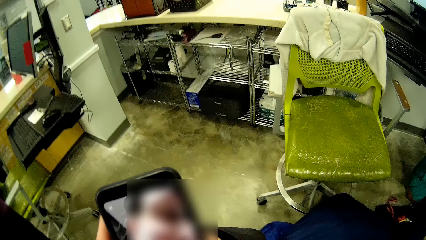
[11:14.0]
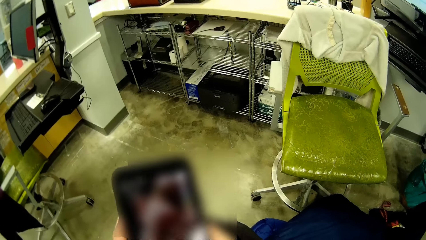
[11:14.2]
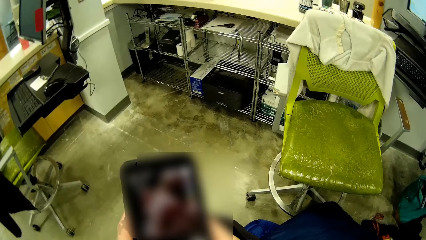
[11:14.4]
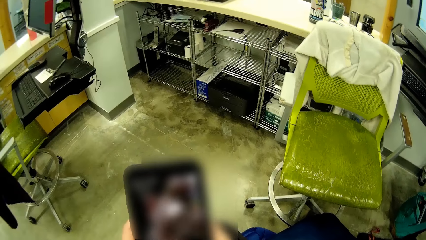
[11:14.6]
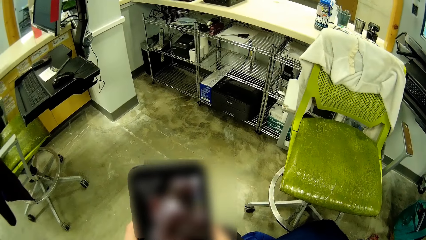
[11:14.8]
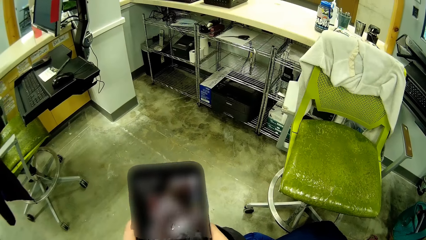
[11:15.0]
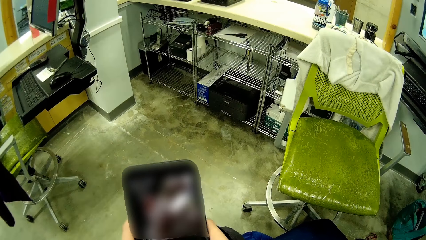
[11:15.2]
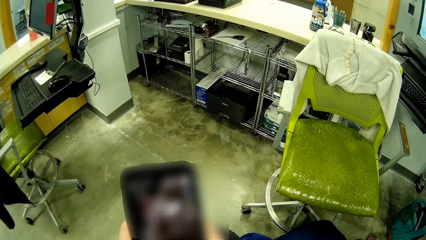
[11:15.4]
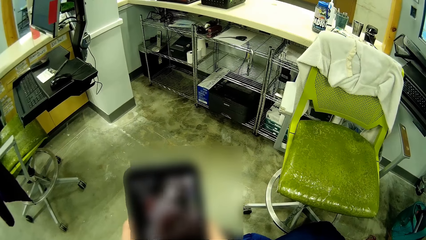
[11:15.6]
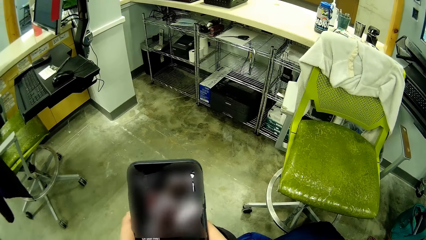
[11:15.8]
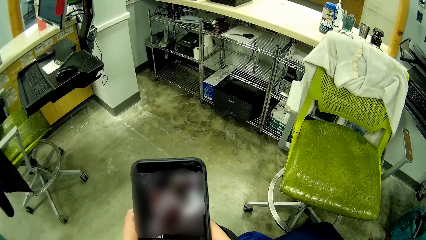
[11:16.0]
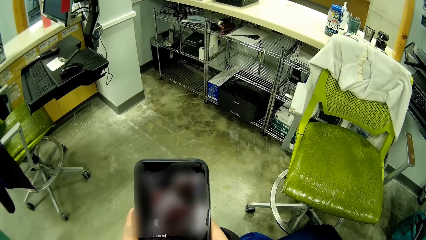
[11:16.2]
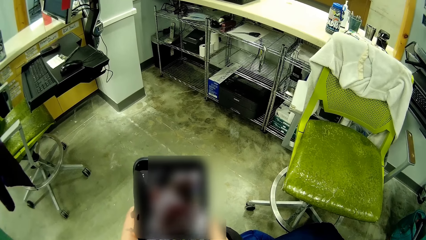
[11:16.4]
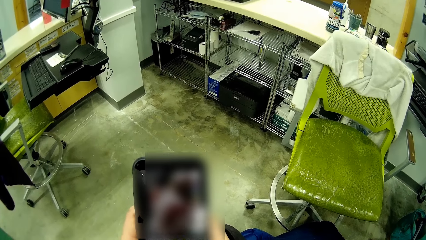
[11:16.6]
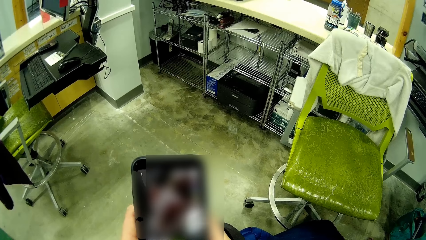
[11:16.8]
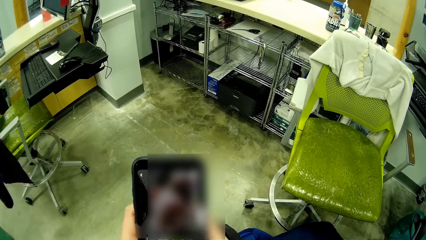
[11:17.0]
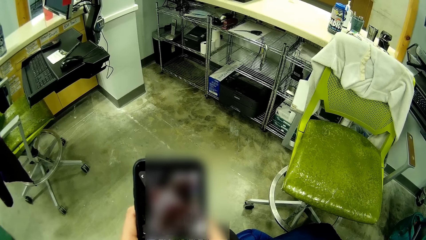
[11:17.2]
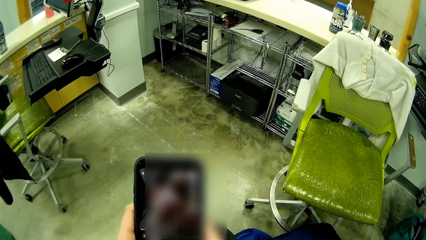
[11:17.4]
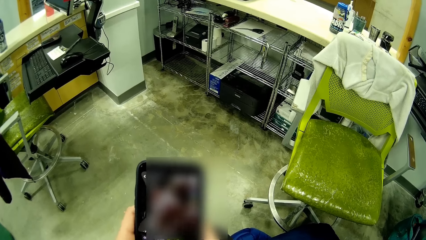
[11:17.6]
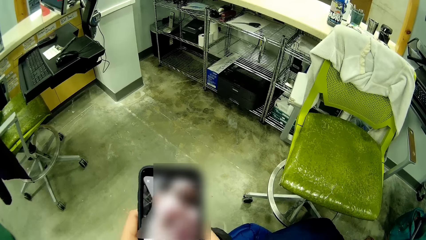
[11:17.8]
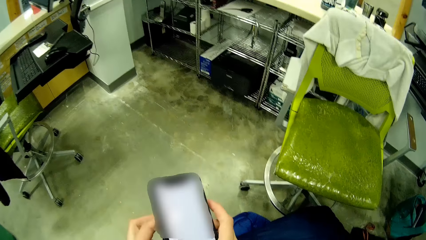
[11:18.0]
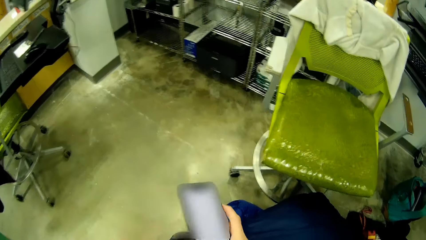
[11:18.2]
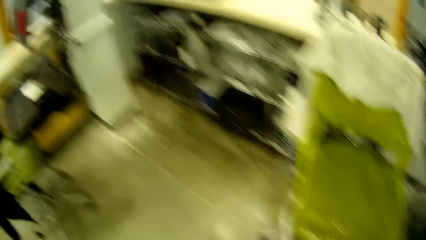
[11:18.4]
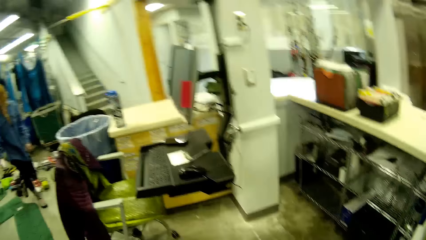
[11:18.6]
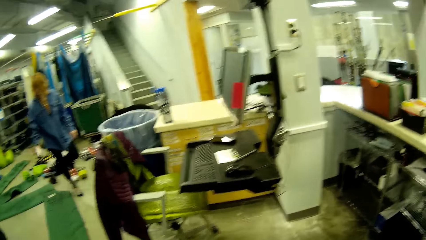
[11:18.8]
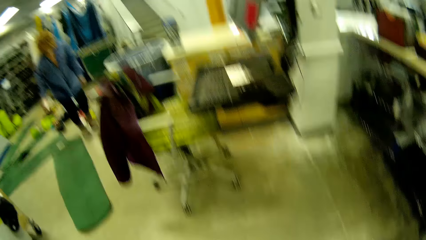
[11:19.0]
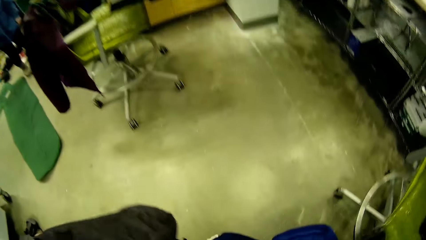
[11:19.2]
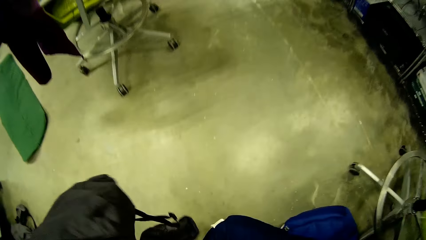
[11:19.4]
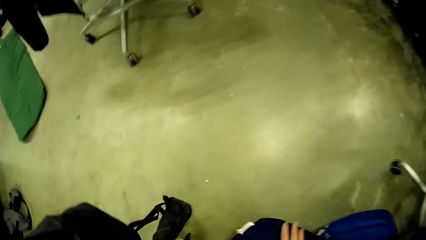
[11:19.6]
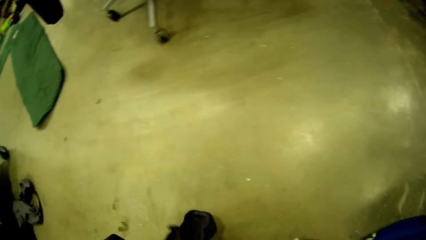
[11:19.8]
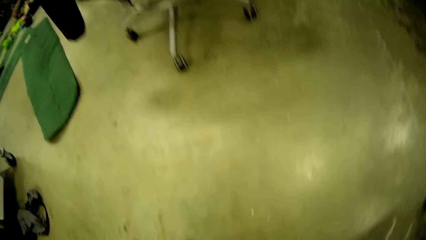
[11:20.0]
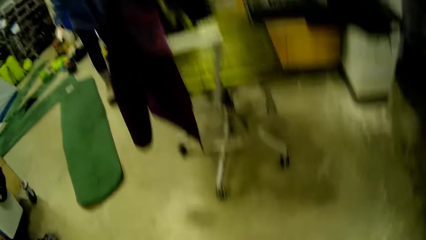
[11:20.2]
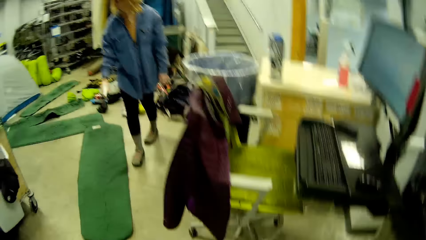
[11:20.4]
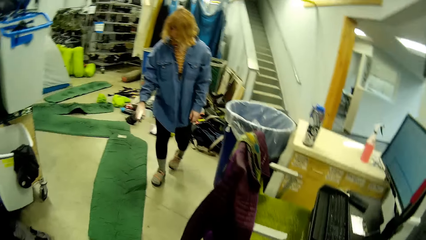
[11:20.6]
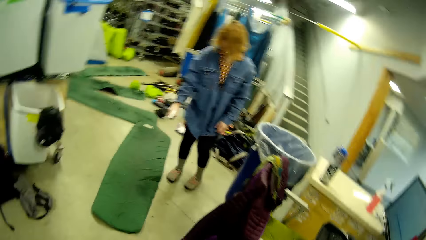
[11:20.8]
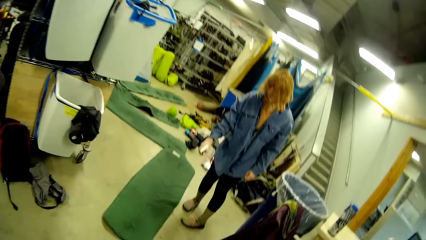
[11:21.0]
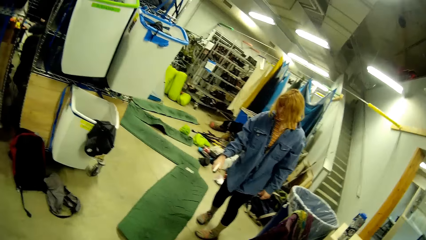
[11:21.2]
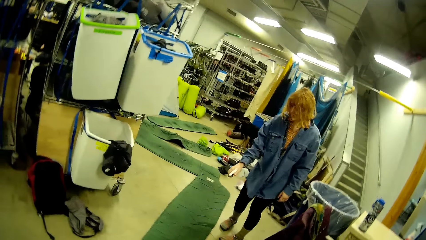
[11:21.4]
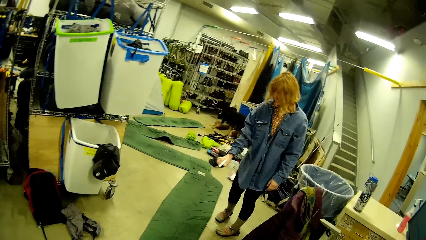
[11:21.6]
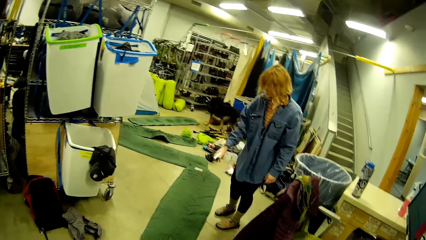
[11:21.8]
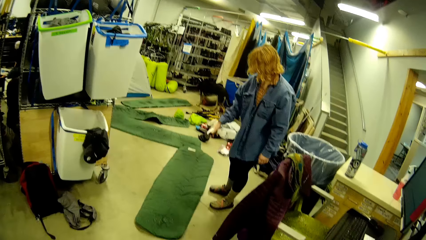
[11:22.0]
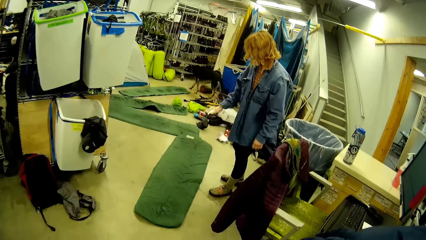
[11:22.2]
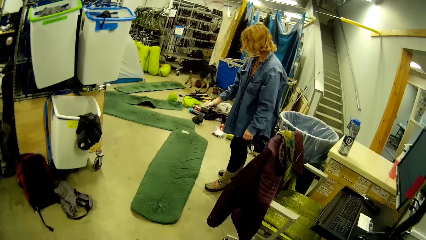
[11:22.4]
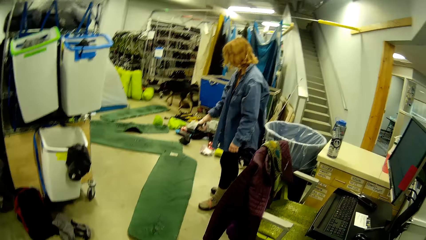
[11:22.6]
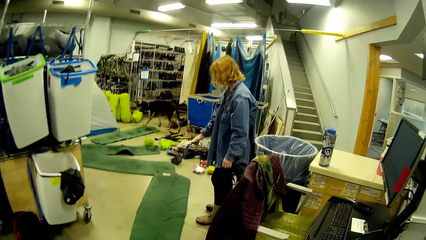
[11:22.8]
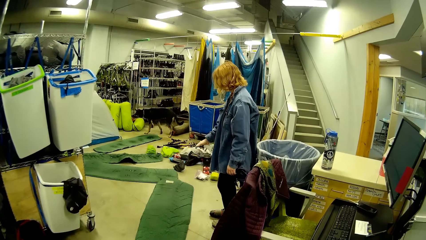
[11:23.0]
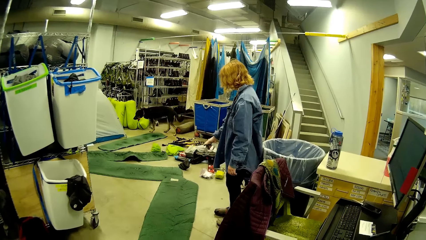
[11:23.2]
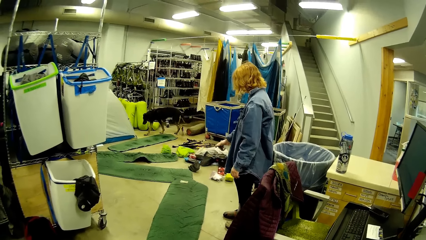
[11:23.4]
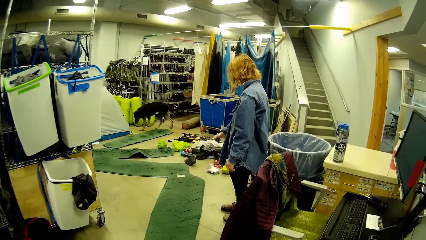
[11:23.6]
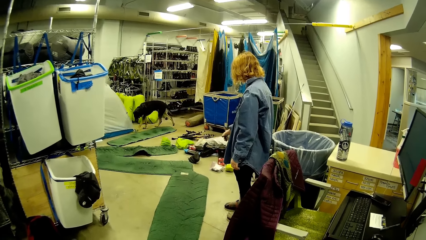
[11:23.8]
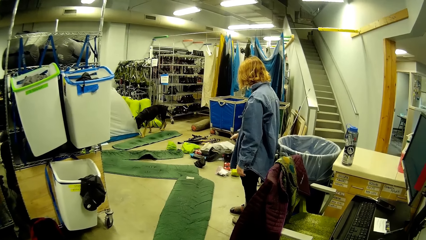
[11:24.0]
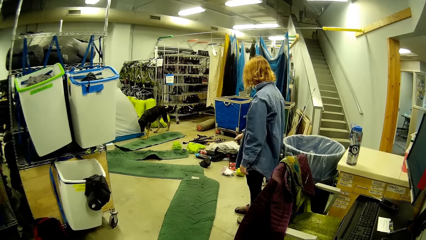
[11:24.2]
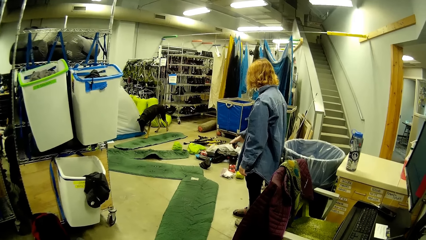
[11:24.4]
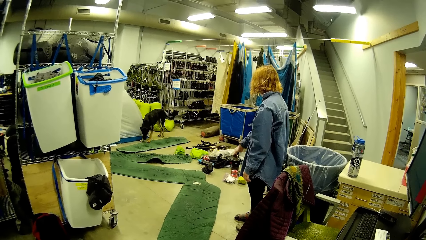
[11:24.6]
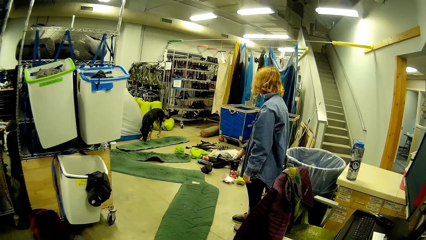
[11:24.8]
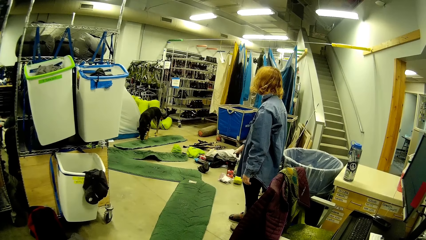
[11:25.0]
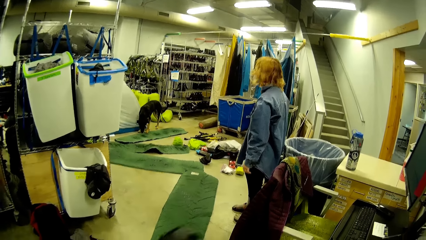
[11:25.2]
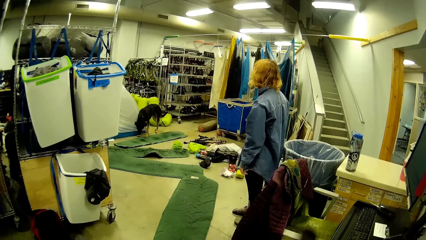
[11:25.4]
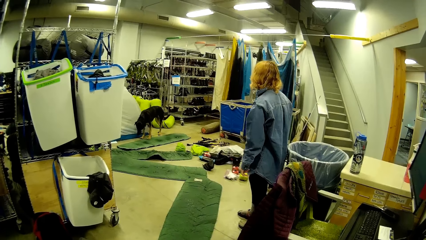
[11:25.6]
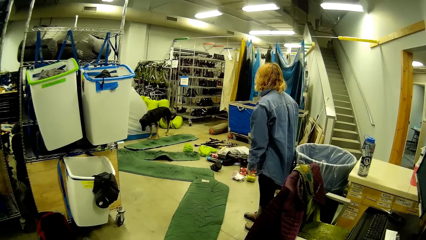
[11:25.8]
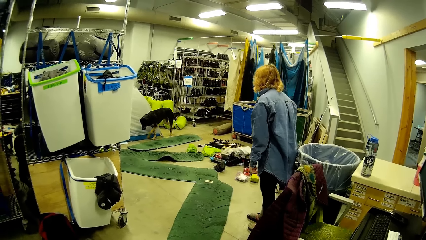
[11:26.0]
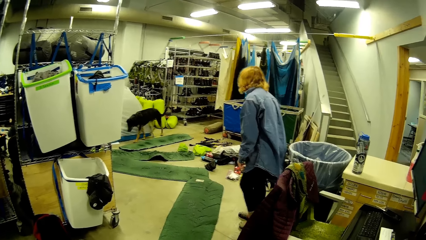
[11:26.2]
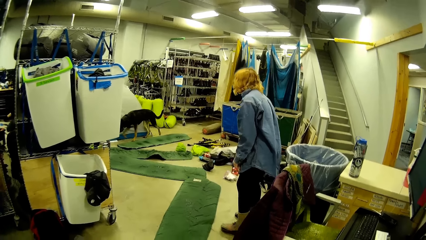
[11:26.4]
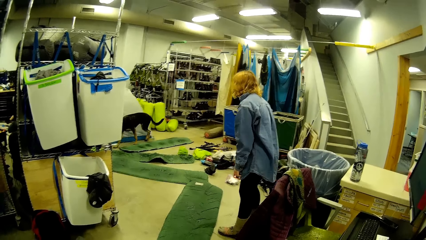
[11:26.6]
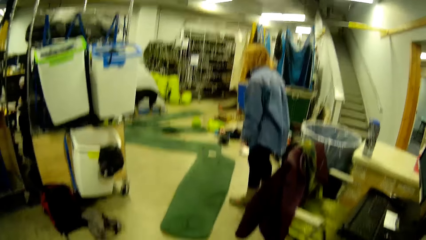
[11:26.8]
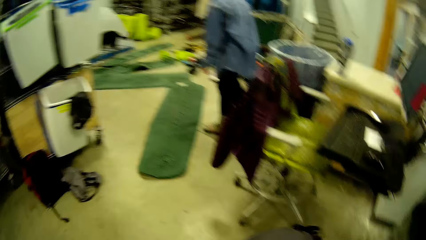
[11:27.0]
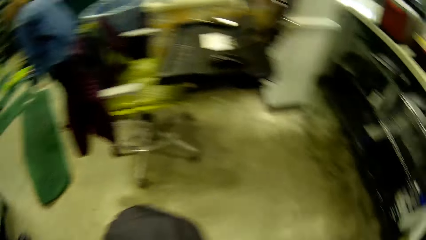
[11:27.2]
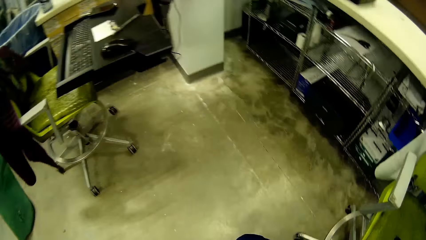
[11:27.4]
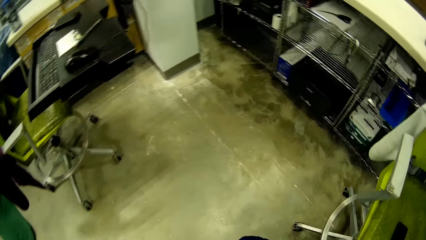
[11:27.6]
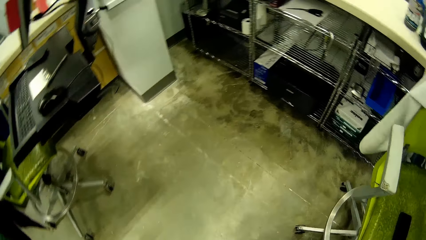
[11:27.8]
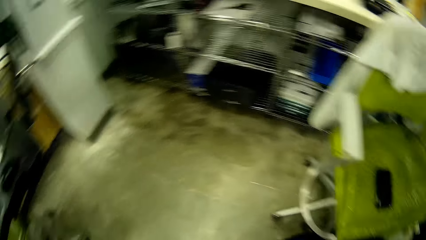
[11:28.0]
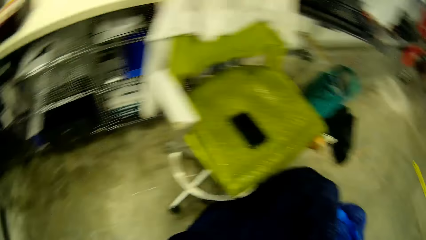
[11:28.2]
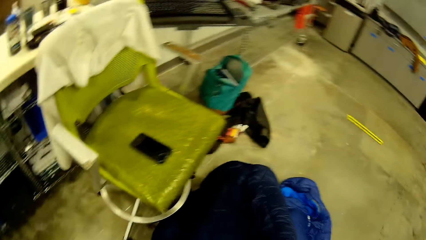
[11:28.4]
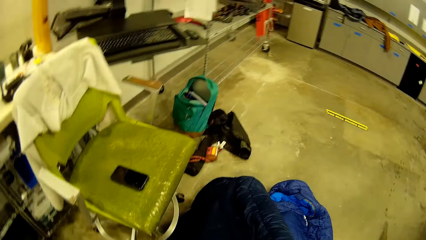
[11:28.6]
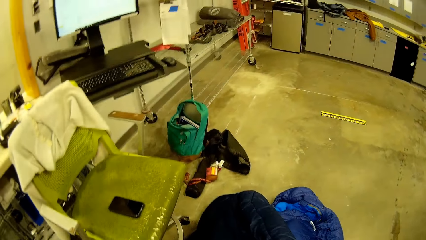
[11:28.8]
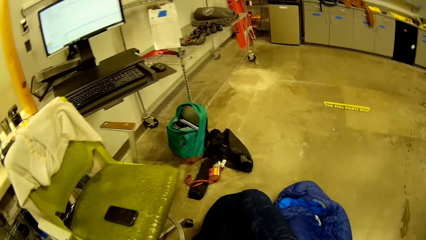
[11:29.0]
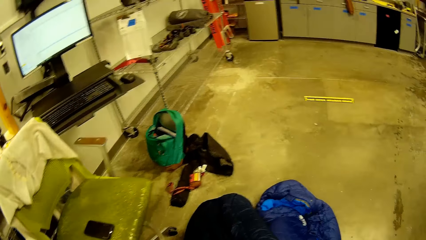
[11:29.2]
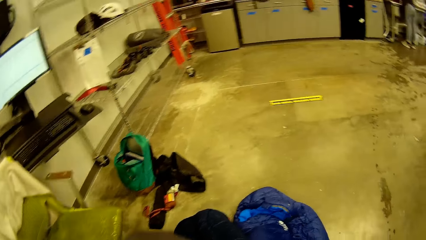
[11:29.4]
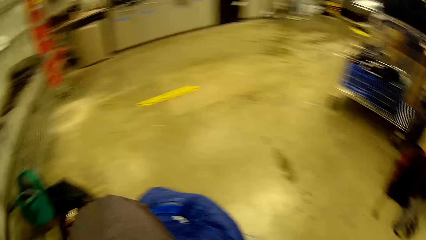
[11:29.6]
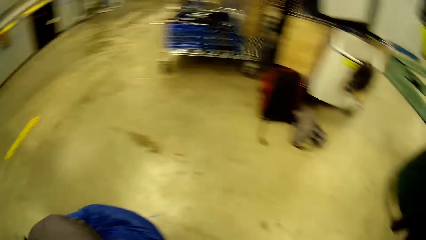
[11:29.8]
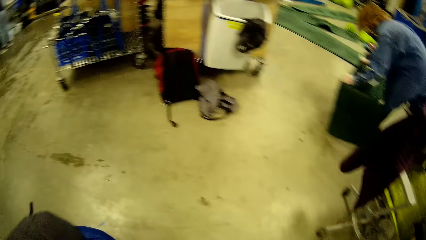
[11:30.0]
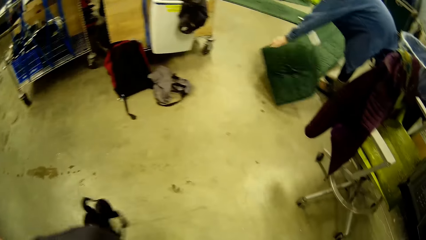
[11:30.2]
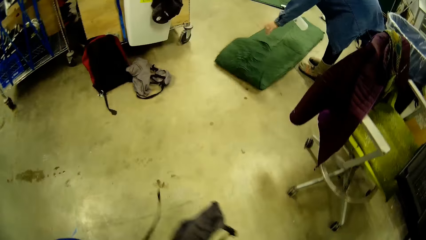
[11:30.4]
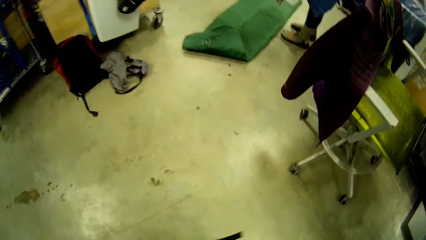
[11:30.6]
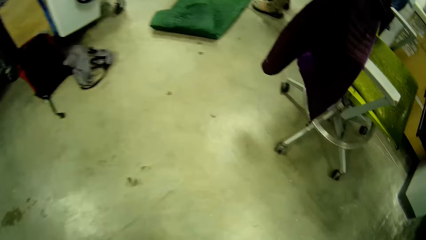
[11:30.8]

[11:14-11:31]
The camera wearer holds up the phone with both hands. He uses the phone. He removes his left hand from the phone. He puts down the phone with his right hand. He walks around. He drops the black bag on the floor. A woman sprays a green mat on the floor from a bottle in her right hand. The camera wearer looks at the woman and lifts the bag. The dog walks around. The camera wearer walks around.
